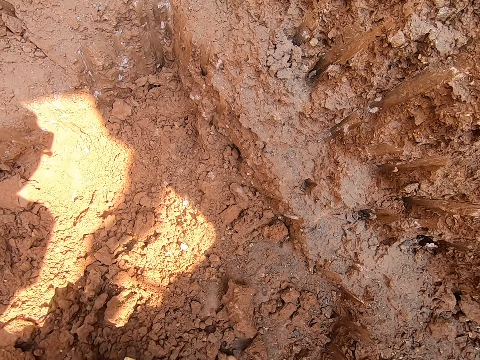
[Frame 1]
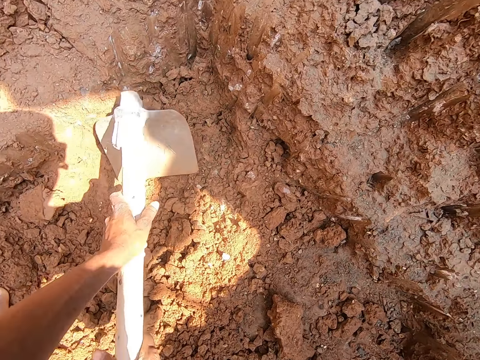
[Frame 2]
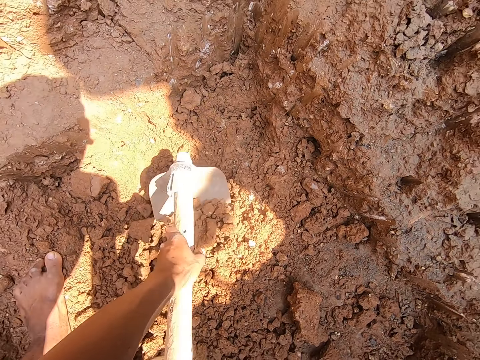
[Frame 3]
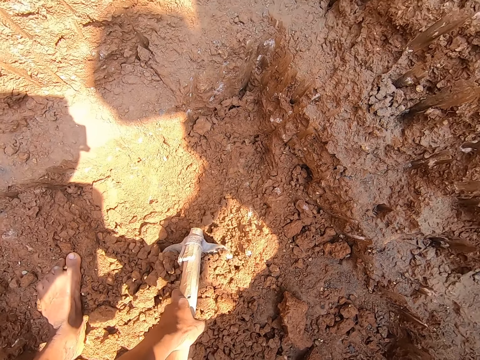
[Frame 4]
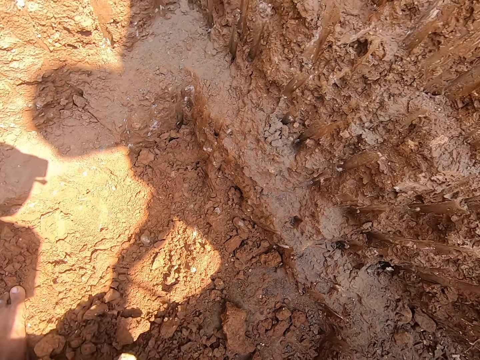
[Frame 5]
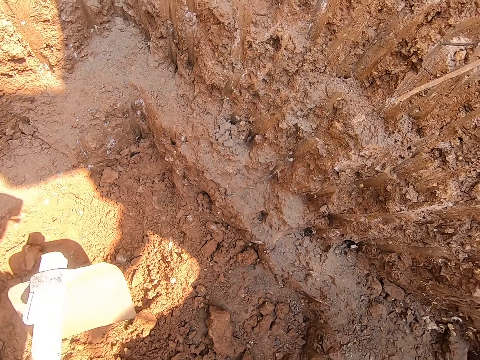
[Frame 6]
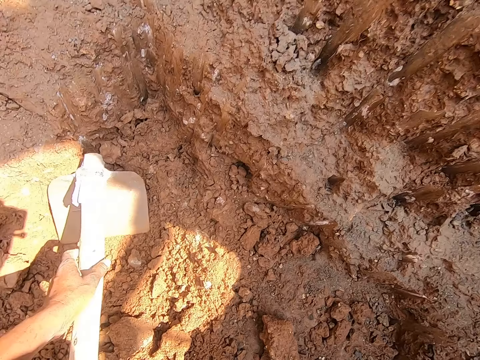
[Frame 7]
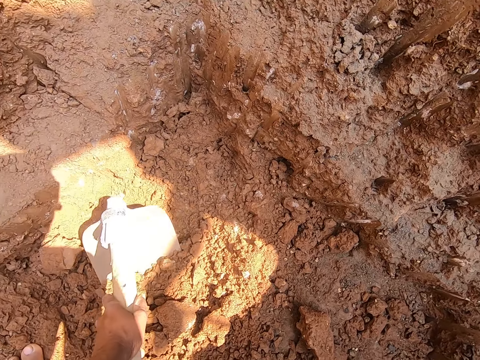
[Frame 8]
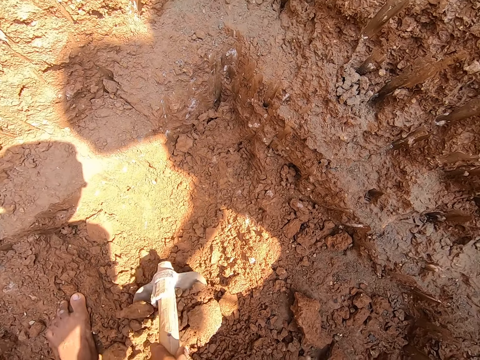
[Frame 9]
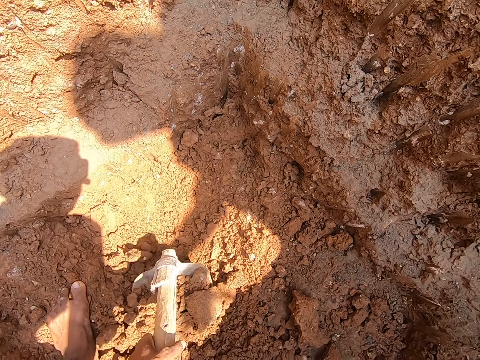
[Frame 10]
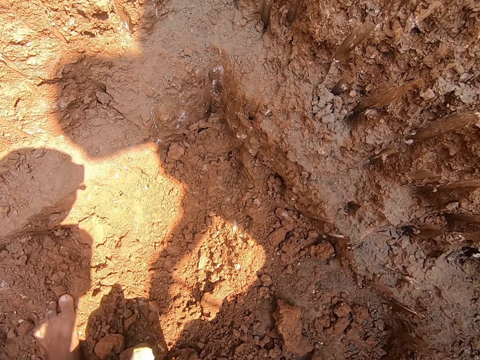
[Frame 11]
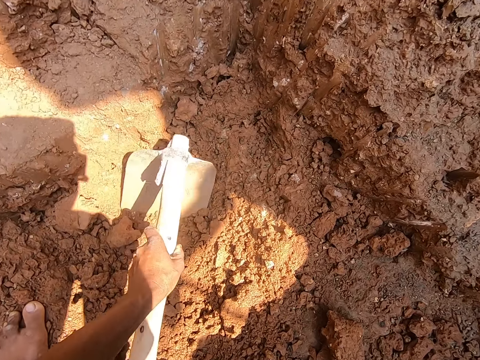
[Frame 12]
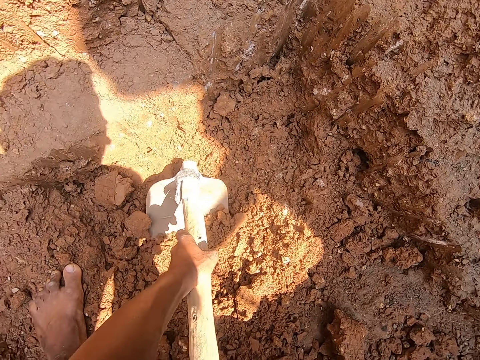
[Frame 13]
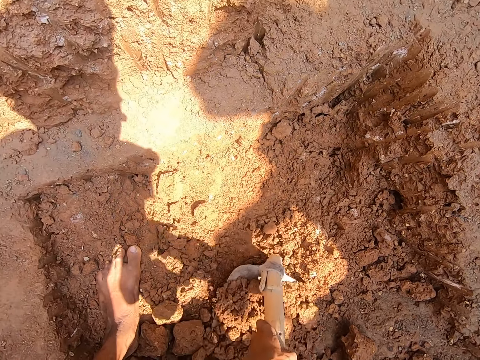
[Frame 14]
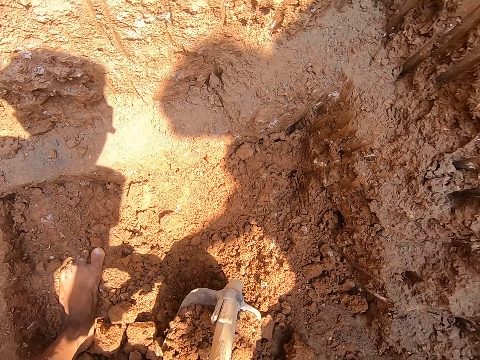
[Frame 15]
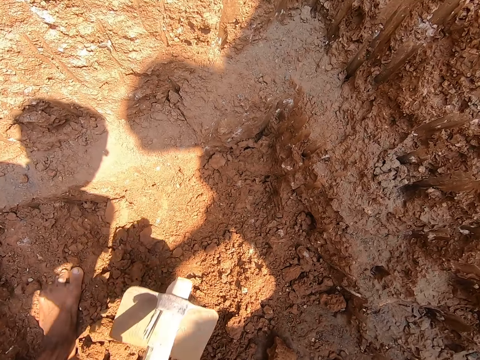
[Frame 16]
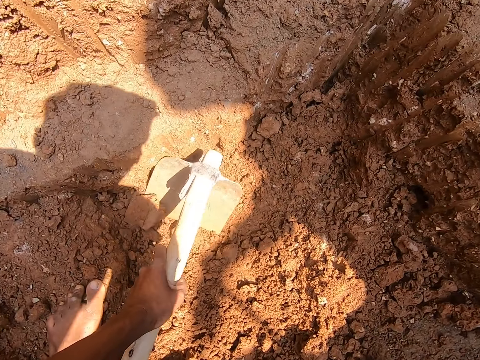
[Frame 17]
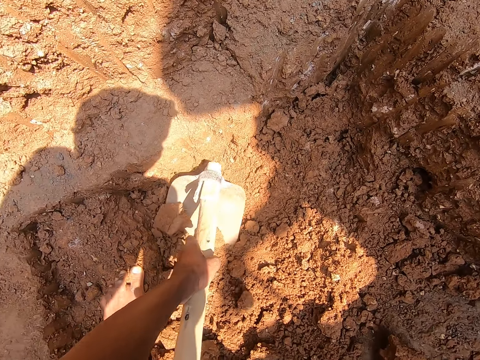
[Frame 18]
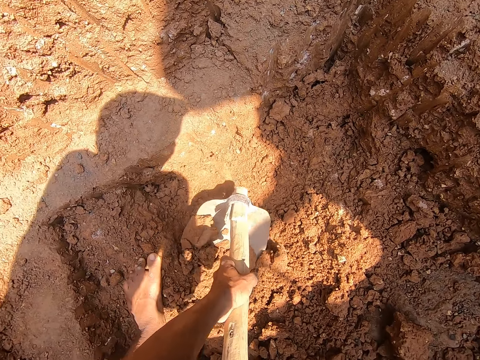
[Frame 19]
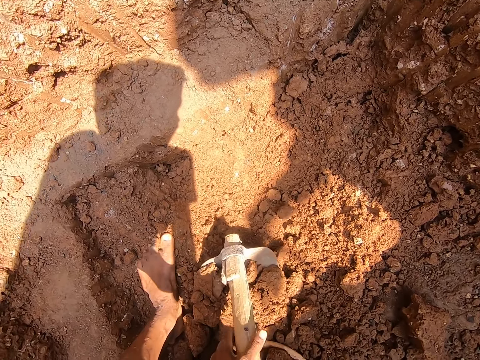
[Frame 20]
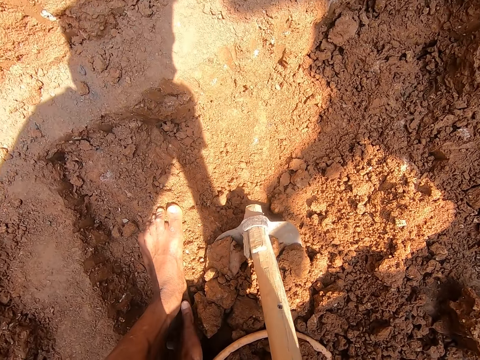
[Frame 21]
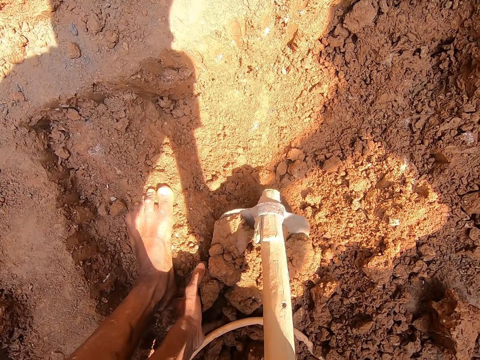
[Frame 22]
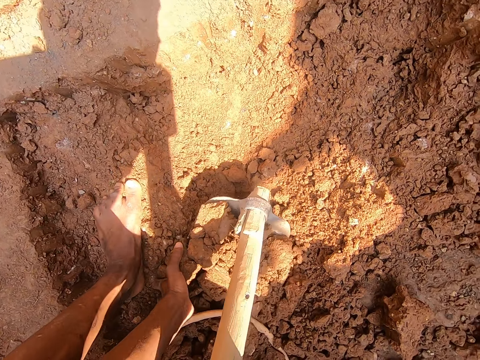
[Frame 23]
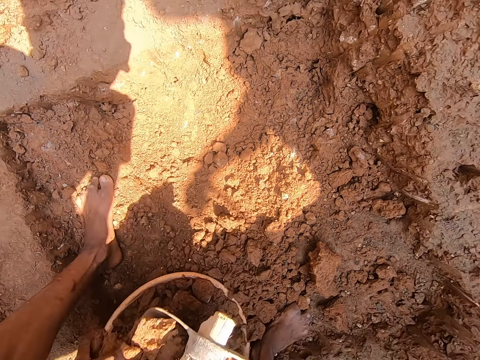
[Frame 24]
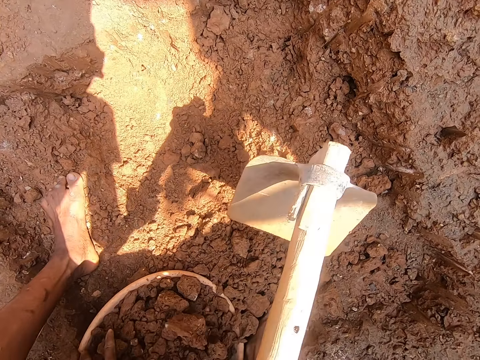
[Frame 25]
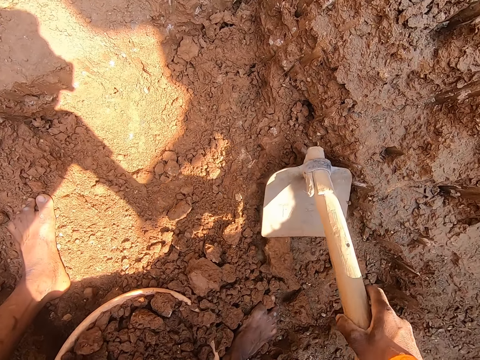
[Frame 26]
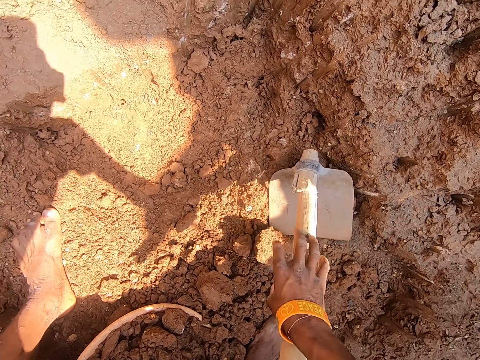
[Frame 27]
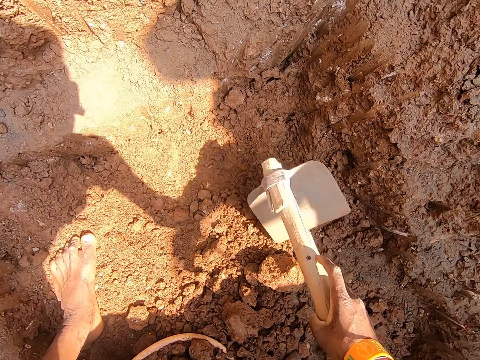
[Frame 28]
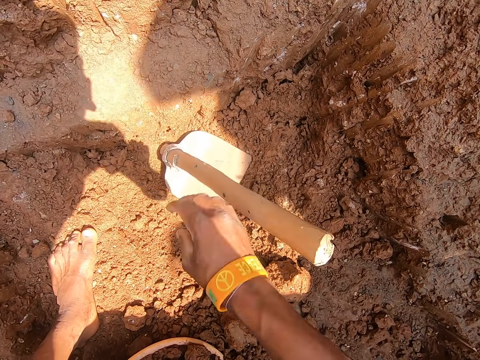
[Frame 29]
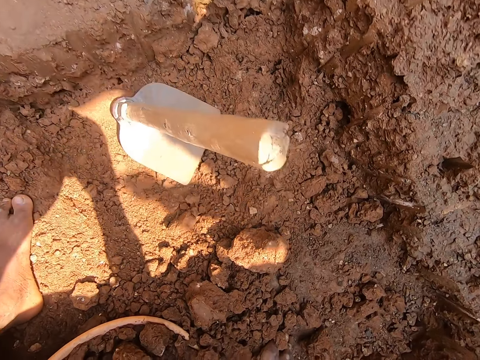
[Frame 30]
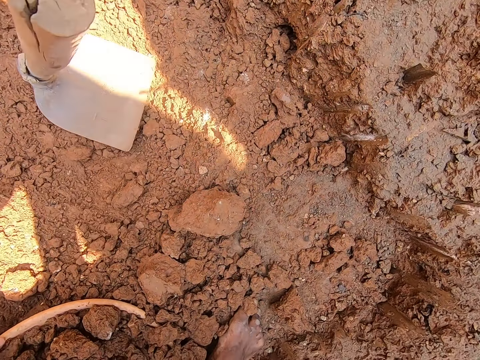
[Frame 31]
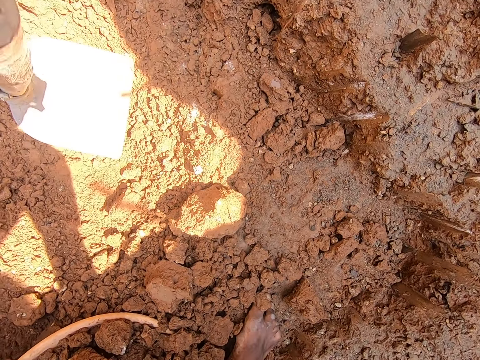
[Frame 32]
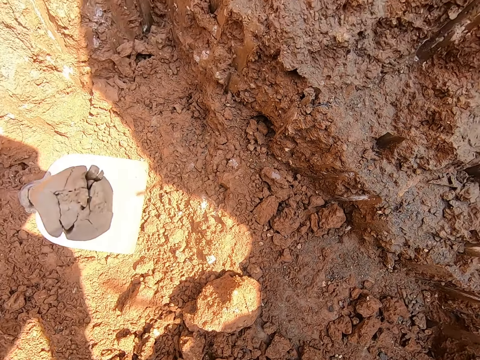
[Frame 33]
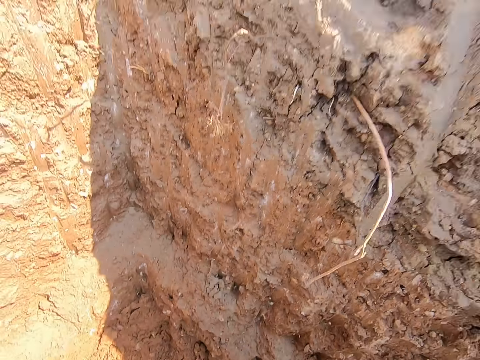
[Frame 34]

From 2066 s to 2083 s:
The camera wearer holds the blade of the hoe with his left hand. He pours the stones on the mortar pan with his left hand. He drops the hoe on the ground with his right hand. He moves the hoe on the ground of the pit with his right hand.

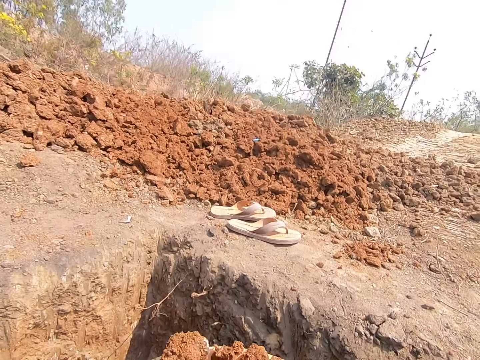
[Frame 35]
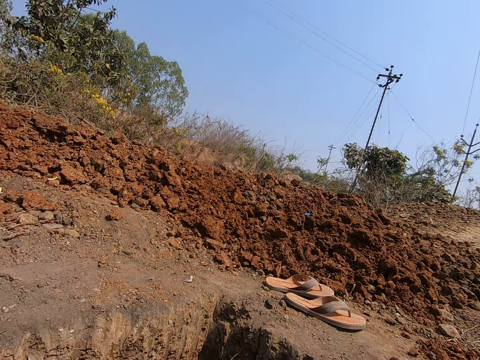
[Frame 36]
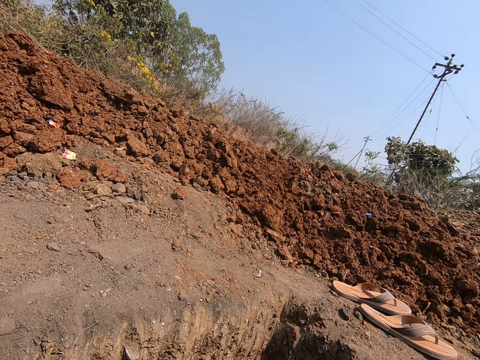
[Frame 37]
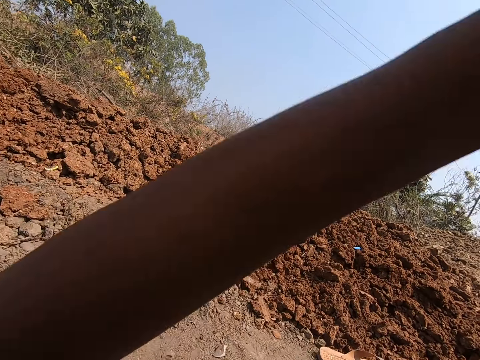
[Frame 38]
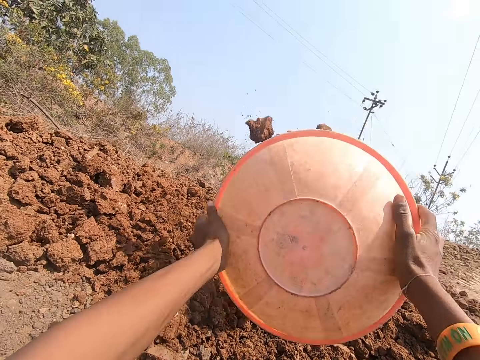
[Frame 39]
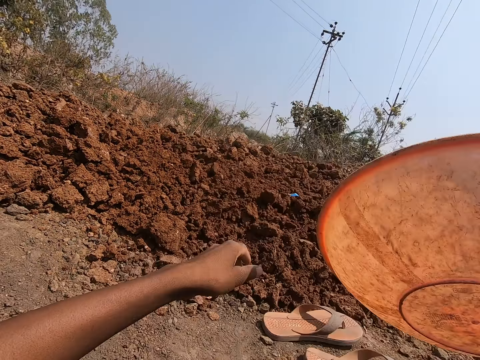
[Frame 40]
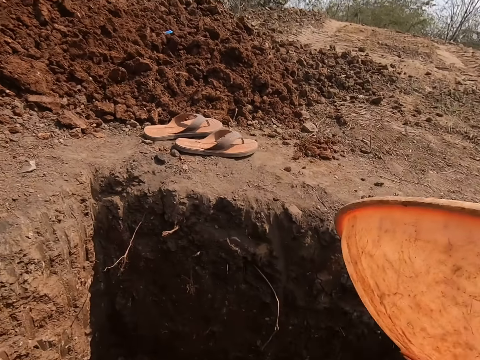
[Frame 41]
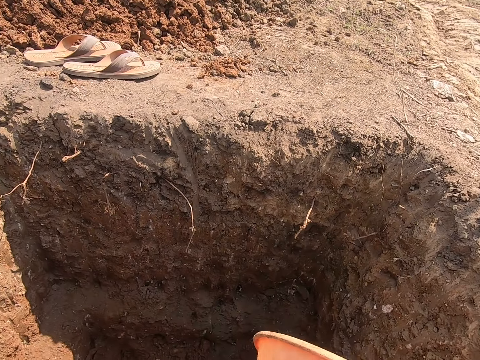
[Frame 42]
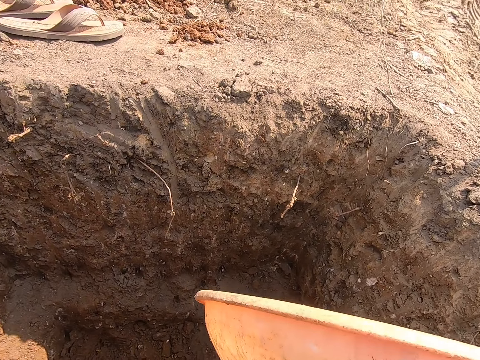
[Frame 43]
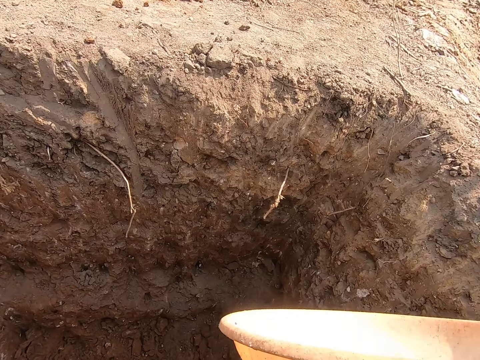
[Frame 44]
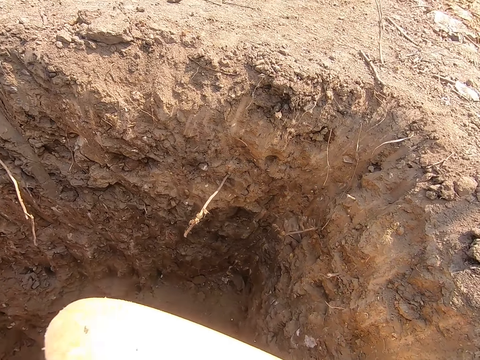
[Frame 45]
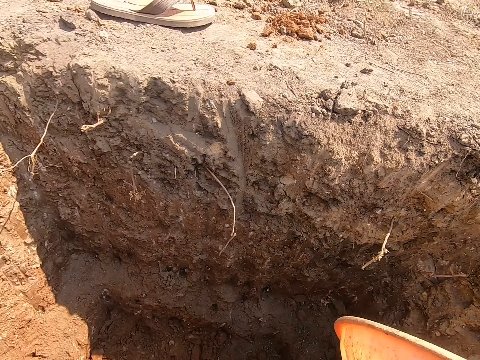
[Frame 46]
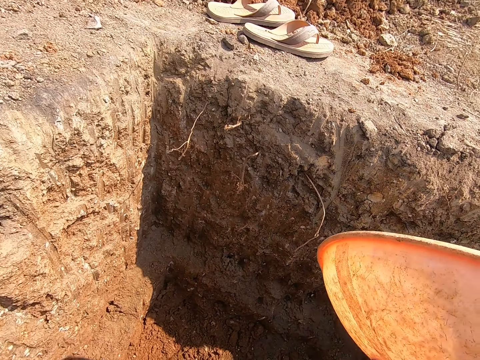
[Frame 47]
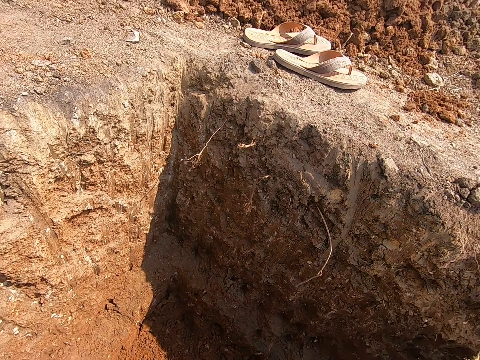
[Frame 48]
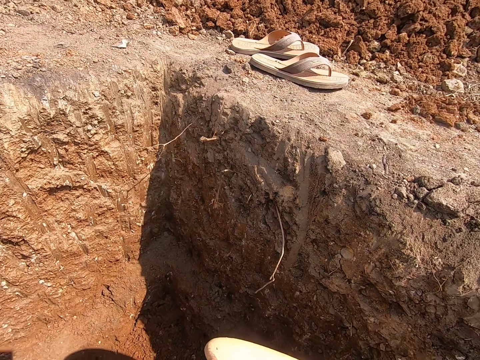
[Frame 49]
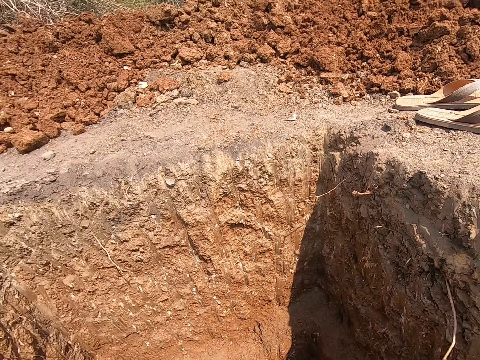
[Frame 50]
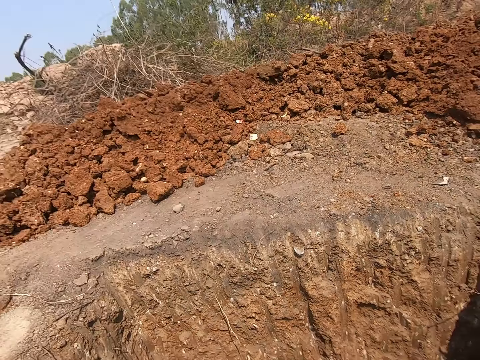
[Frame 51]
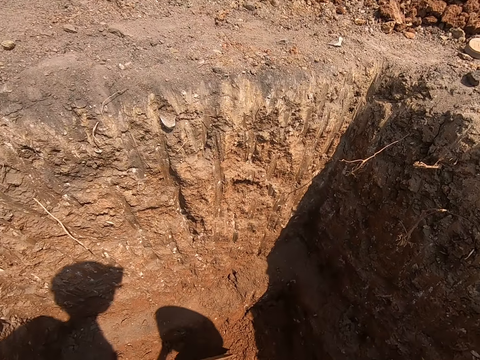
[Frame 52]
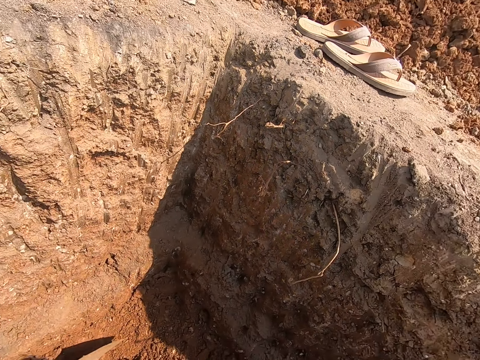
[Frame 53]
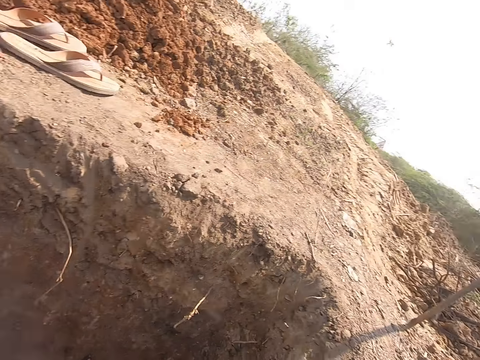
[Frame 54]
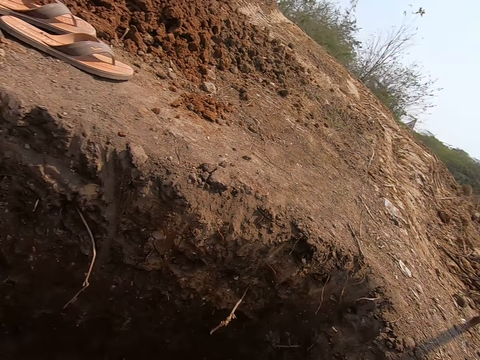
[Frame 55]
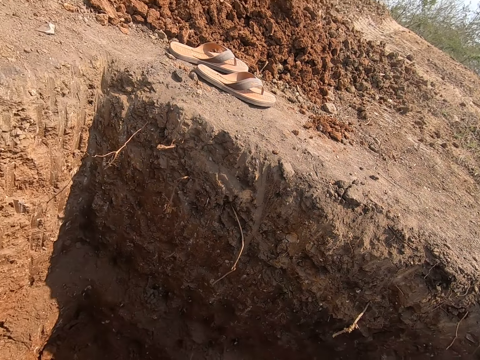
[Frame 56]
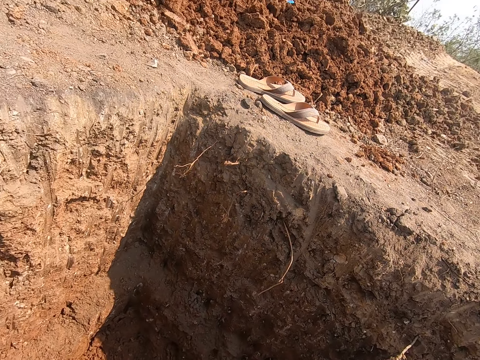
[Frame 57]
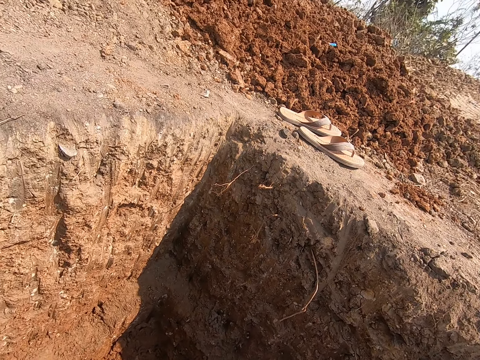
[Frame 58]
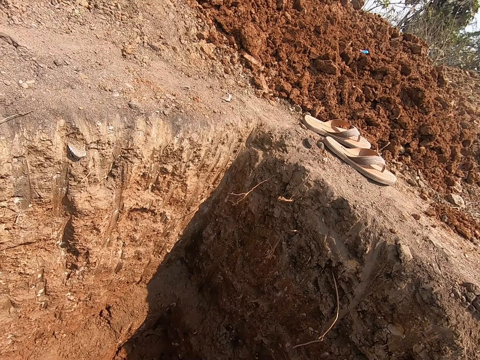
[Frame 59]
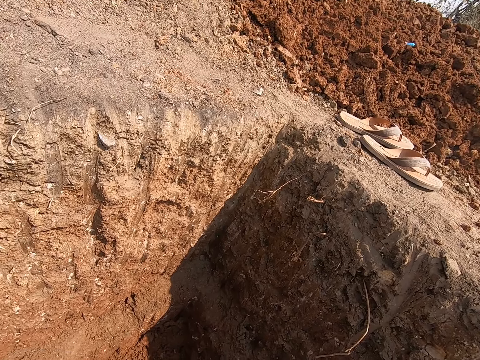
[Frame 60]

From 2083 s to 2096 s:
The camera wearer stands. He throws the stones in the mortar pan on the ground with his hands. He looks around.
